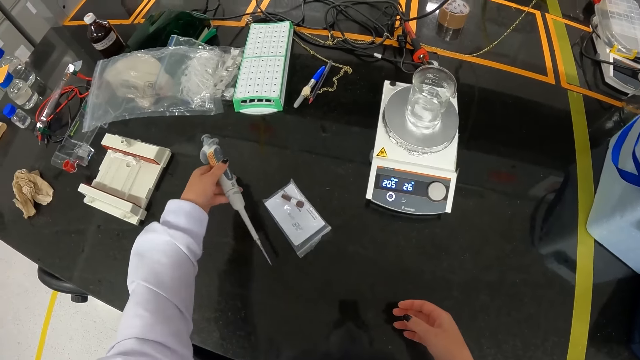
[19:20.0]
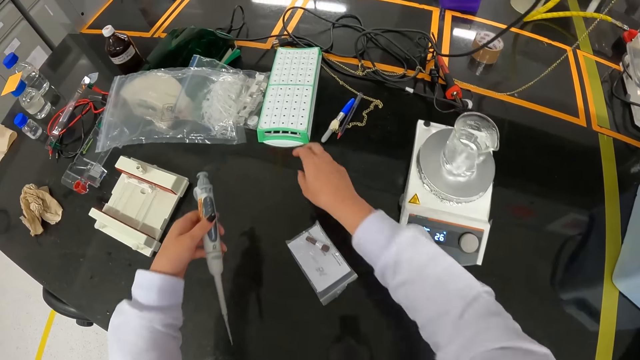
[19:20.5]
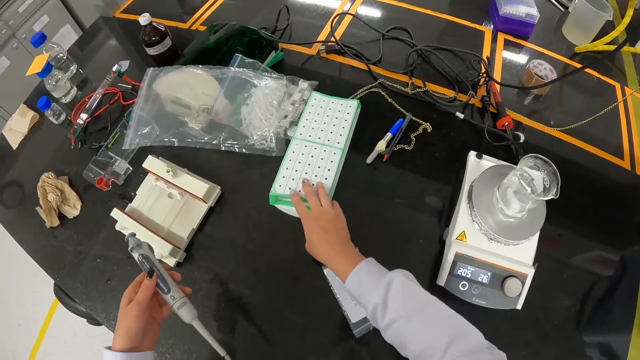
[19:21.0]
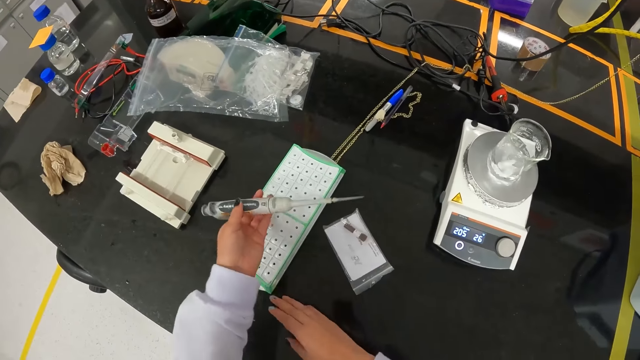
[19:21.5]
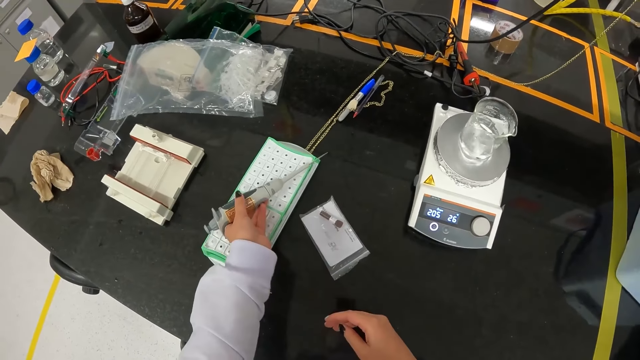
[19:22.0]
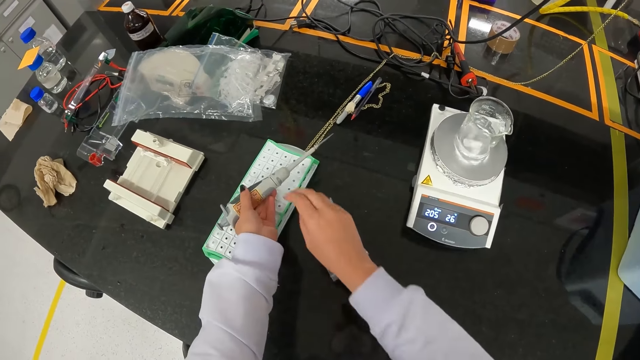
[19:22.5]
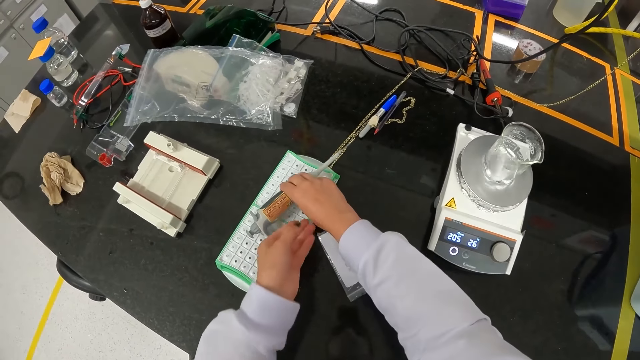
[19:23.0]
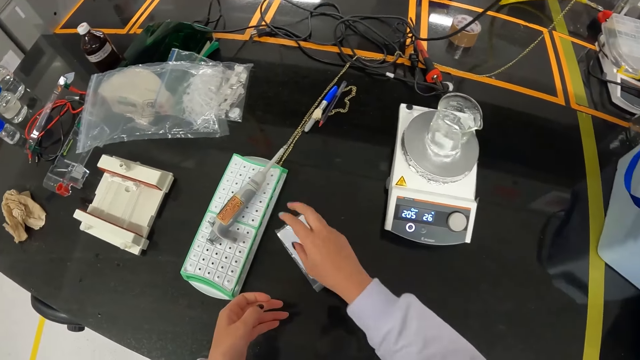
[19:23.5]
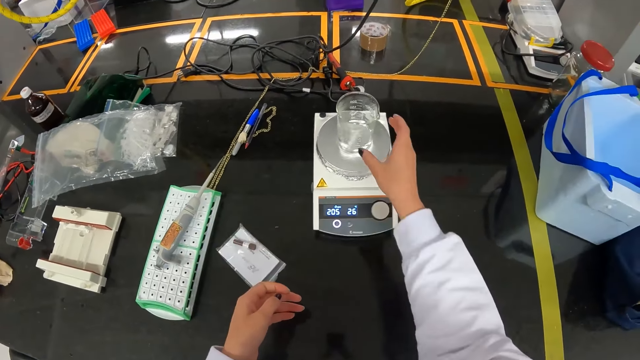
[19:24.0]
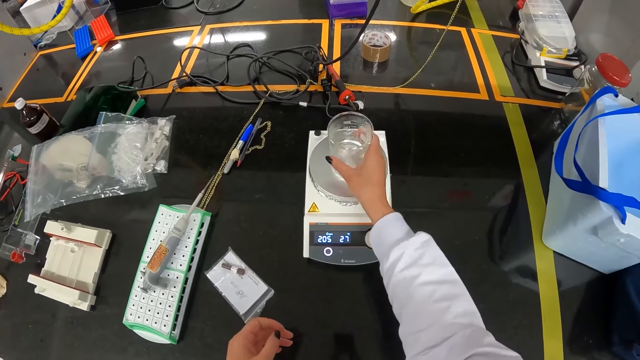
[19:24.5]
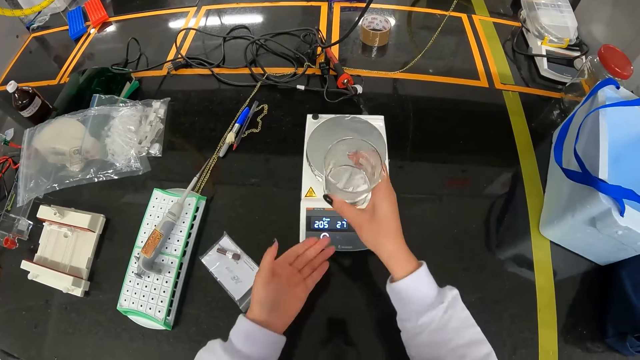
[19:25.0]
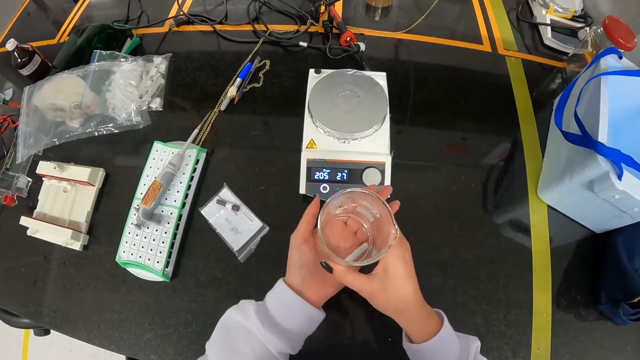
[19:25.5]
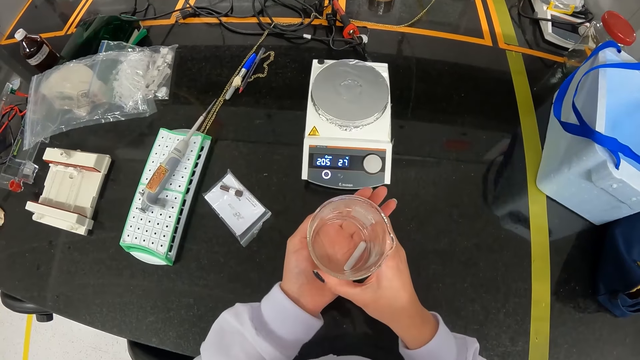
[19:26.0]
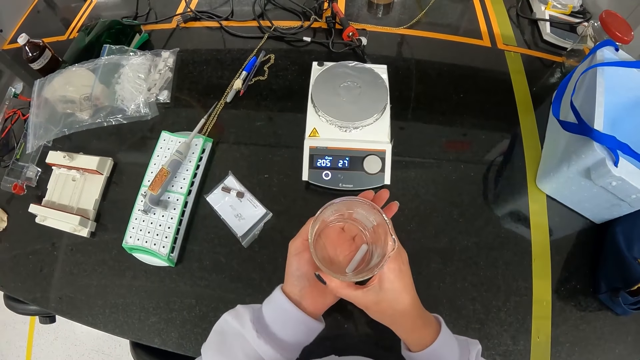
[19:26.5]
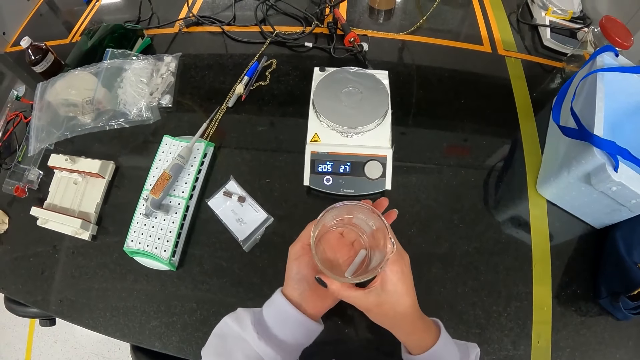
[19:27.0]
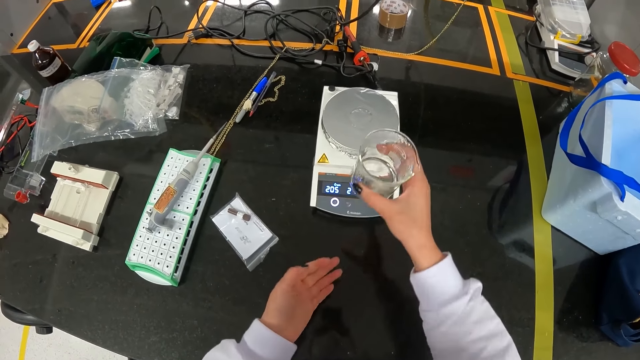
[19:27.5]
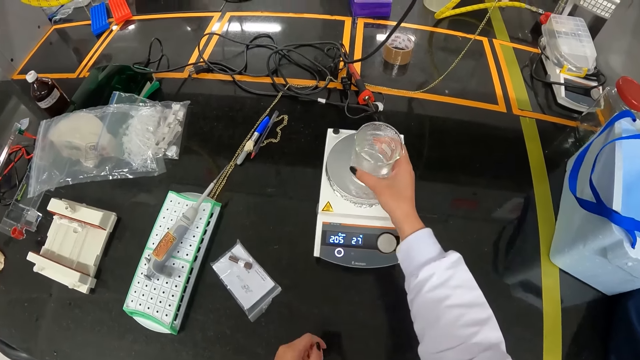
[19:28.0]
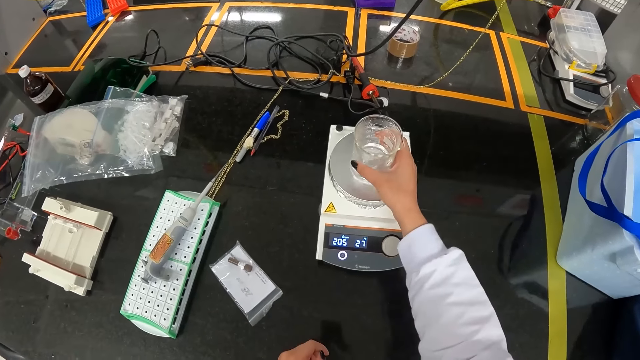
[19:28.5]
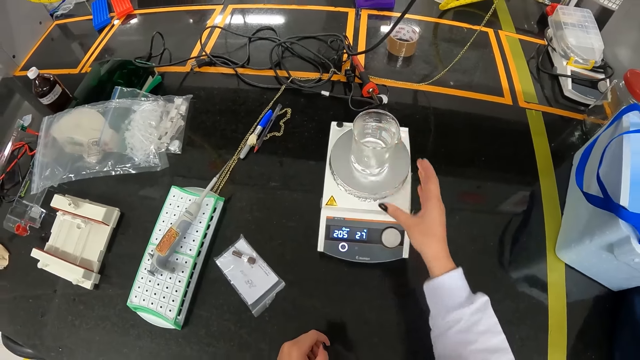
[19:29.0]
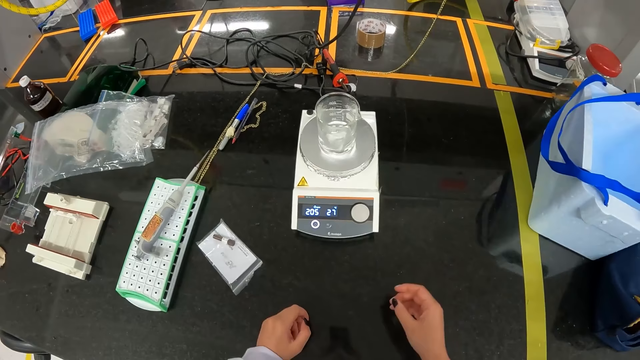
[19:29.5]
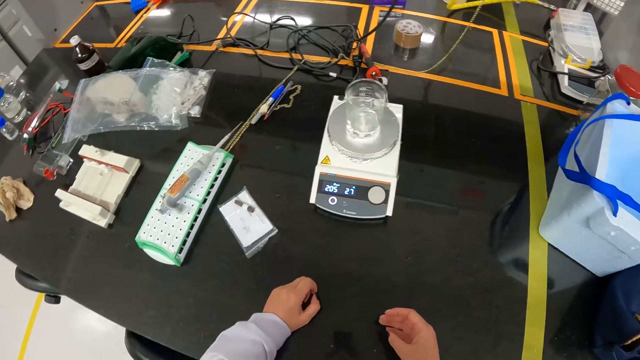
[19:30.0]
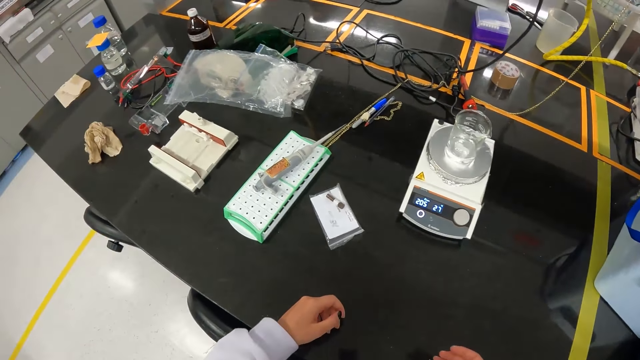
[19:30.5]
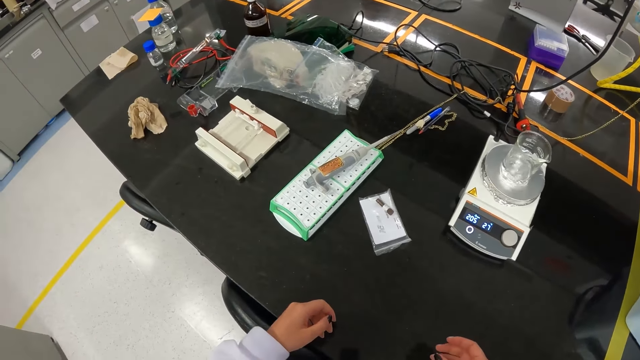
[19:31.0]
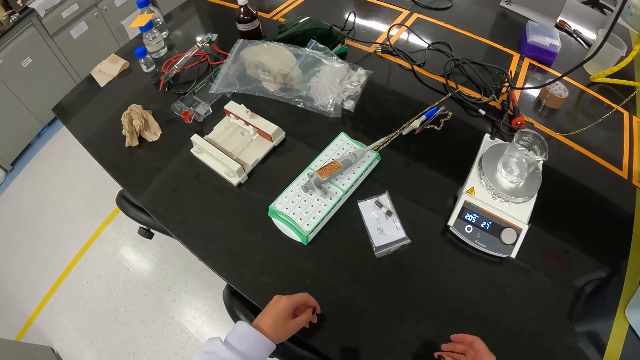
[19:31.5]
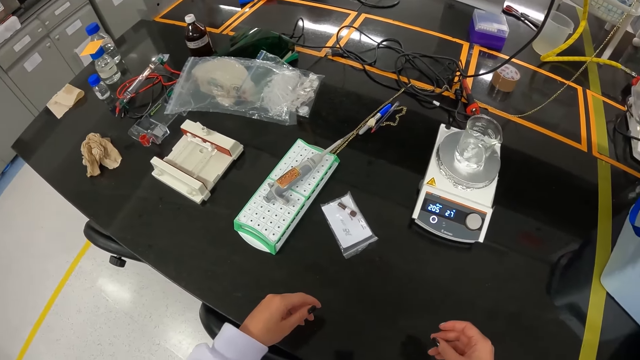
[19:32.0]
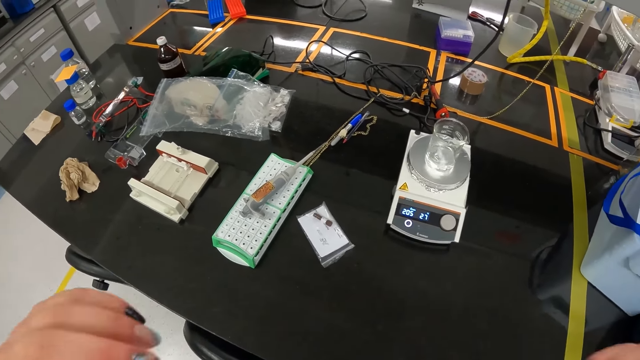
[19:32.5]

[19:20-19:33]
The camera wearer moves a breadboard on the table with her right hand. She passes the pipette from her left hand to her right hand. She places the pipette on the breadboard with her right hand. She picks up the beaker on the hotplate with her right hand. She places the beaker on her left palm with her right hand. She places the beaker on the hotplate with her right hand.

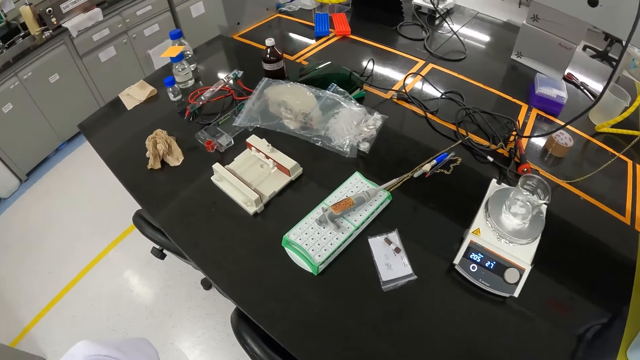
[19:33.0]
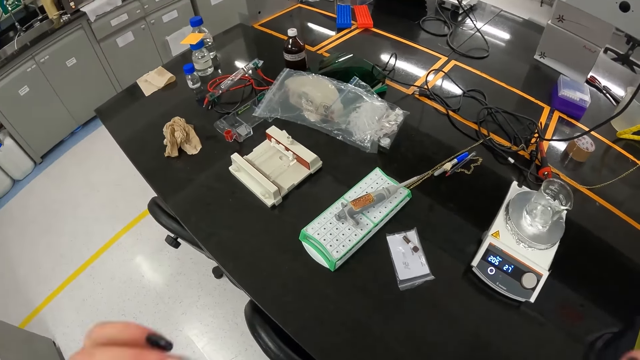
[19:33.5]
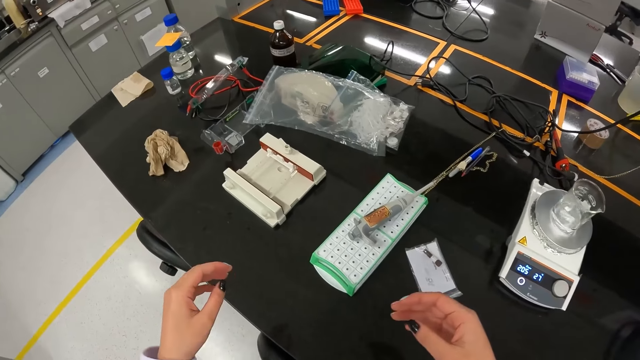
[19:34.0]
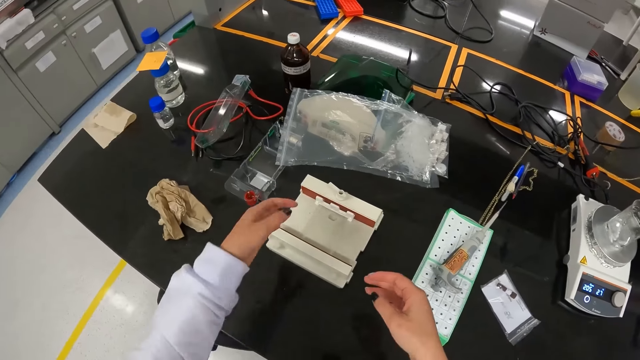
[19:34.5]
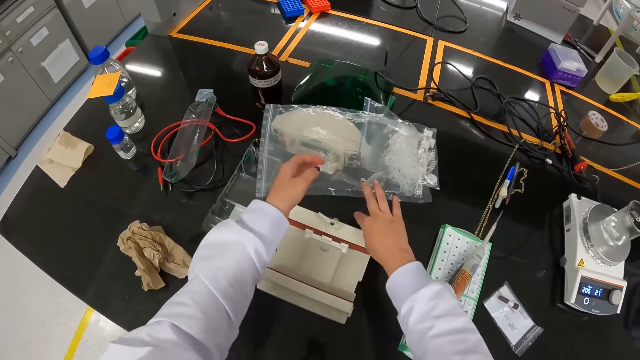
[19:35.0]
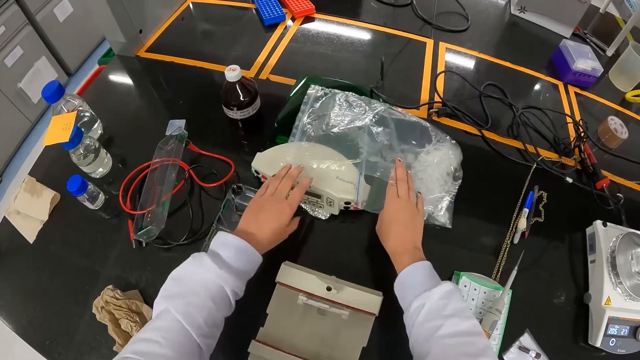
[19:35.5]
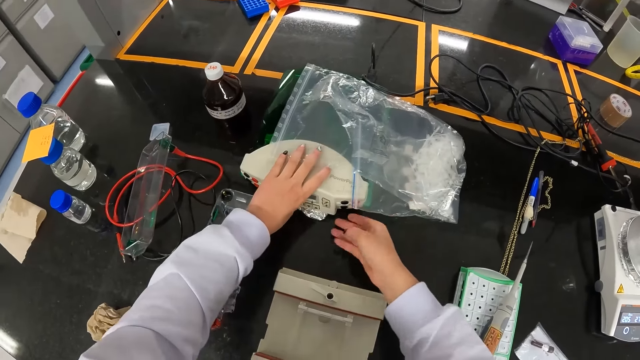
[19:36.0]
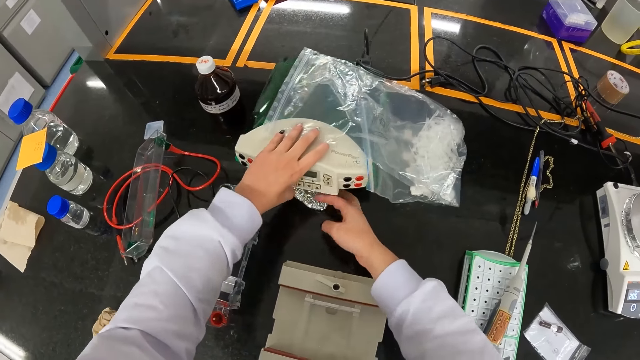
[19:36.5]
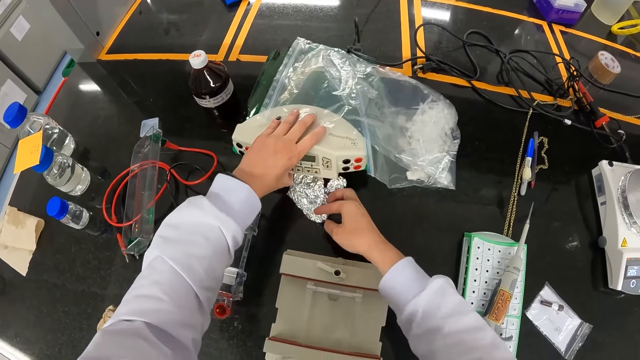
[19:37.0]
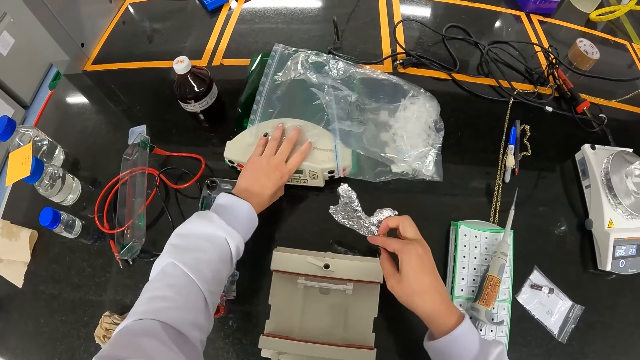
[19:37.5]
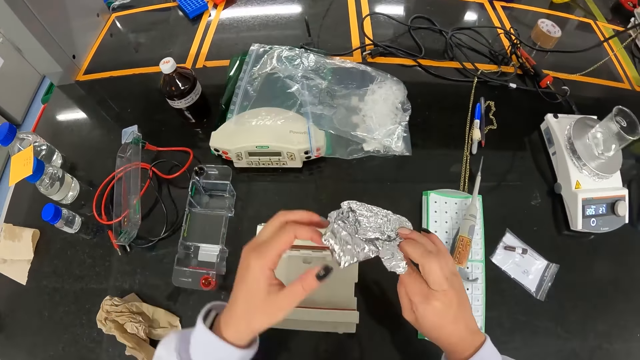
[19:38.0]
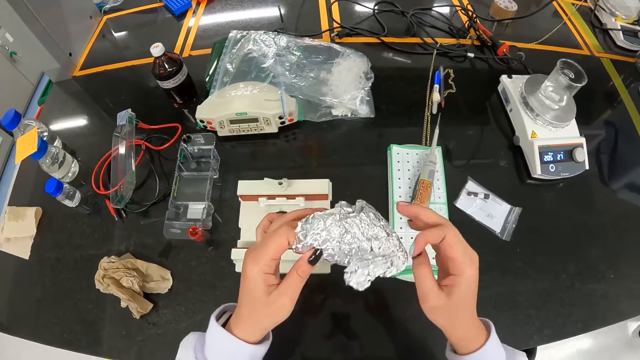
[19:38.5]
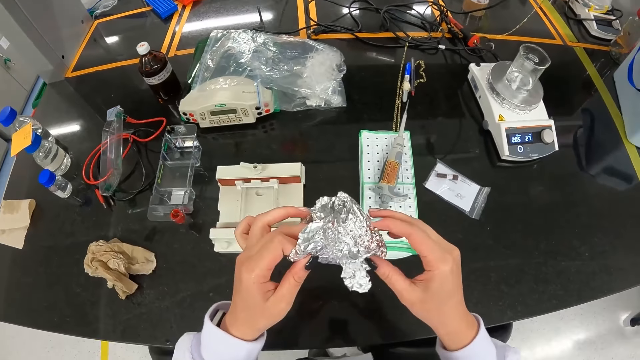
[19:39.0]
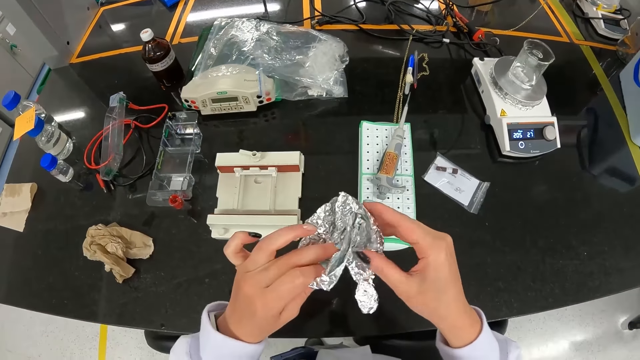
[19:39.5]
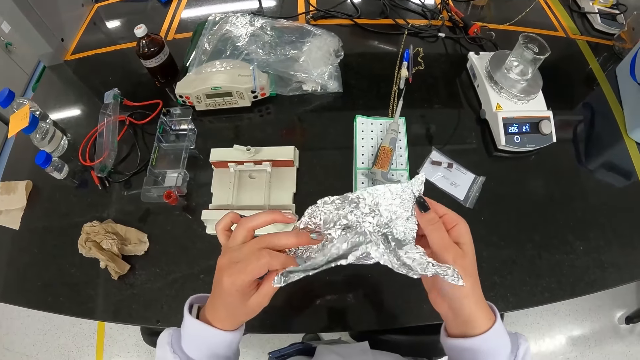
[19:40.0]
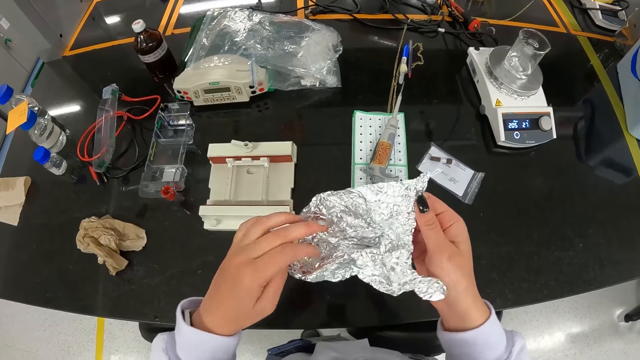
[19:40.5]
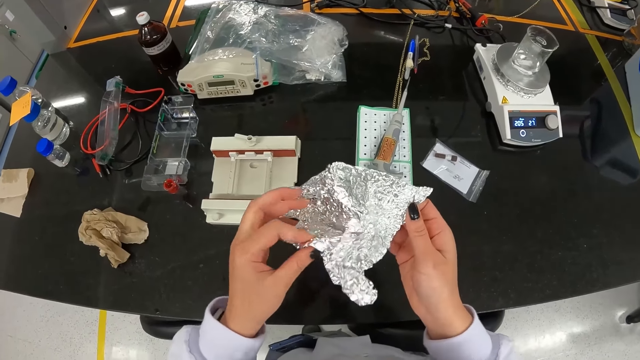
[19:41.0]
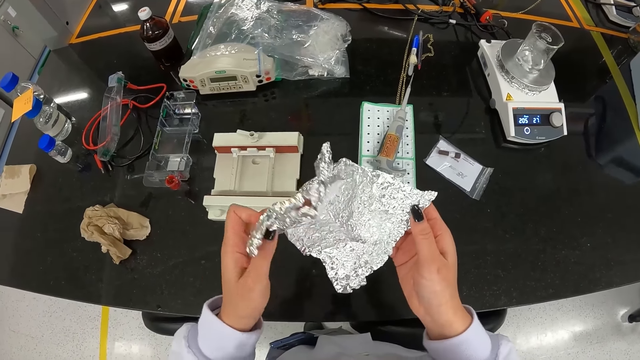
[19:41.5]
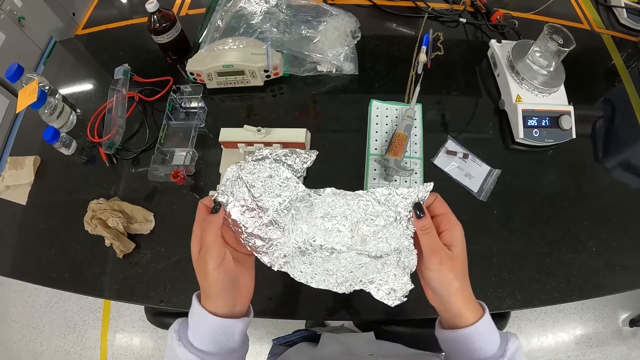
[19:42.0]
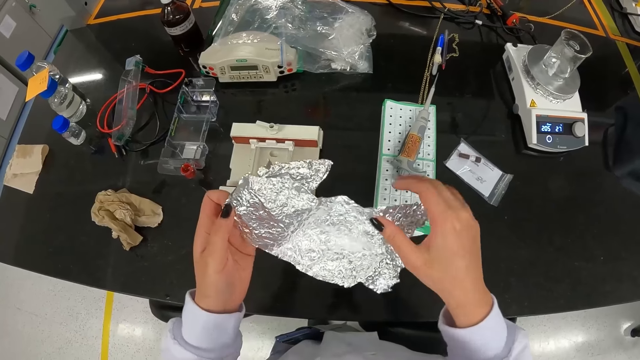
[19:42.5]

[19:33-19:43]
The camera wearer moves the seal bag with her right hand. She lifts an electrophoresis power device on the table with her left hand. She picks up a foil on the table under something with her right hand. She places the electrophoresis power device on the table with her left hand. She spreads the foil with both hands.
